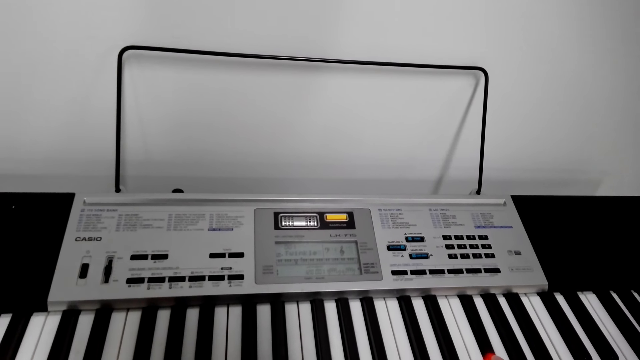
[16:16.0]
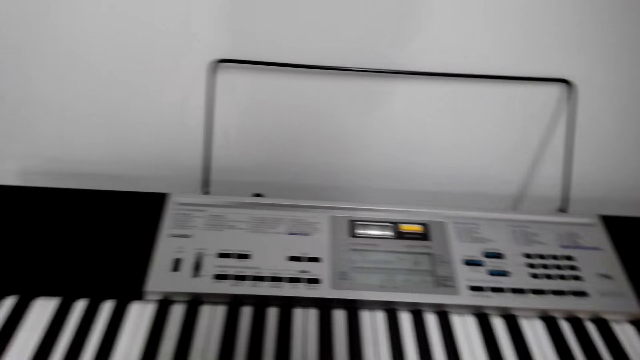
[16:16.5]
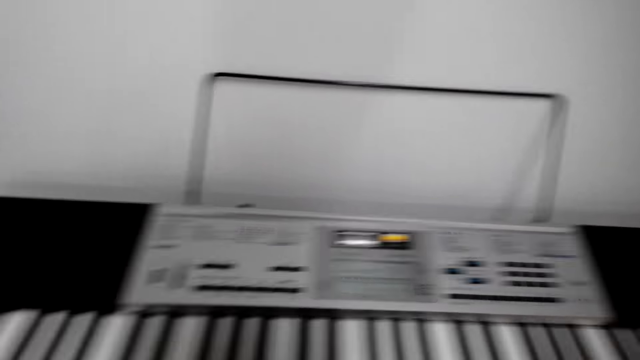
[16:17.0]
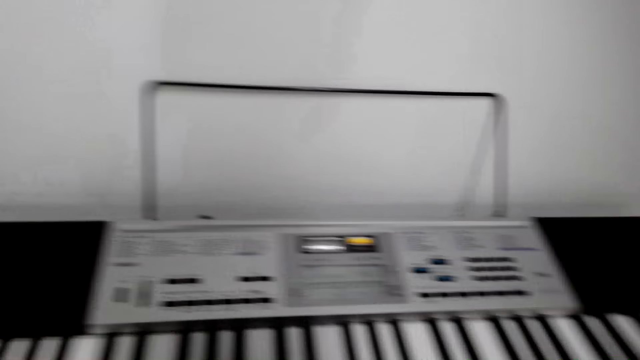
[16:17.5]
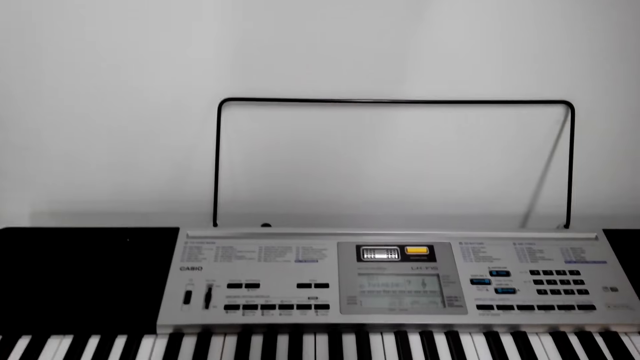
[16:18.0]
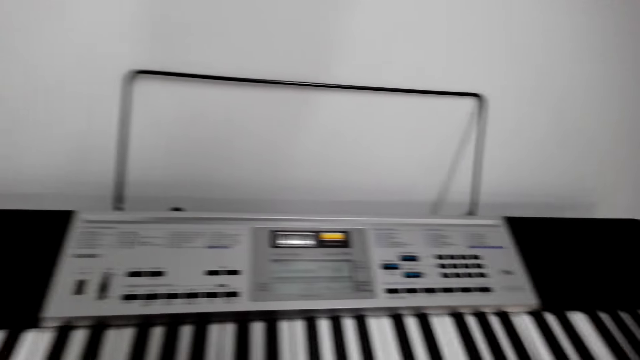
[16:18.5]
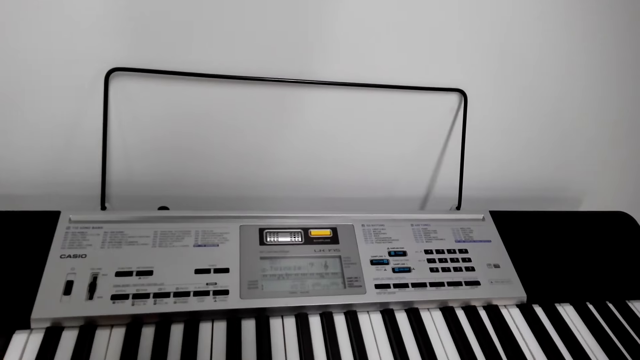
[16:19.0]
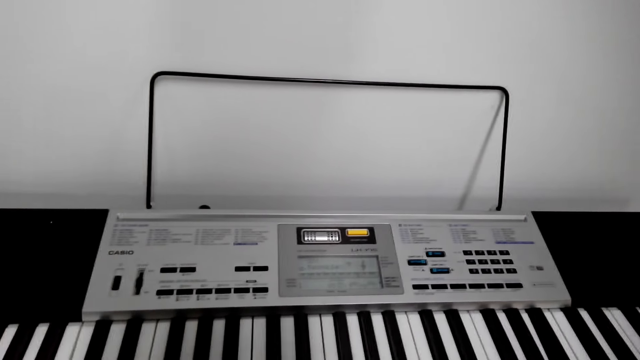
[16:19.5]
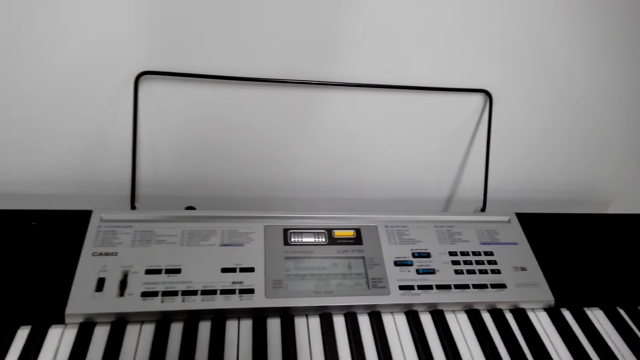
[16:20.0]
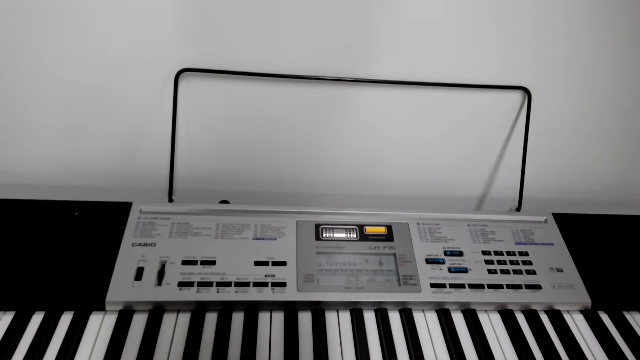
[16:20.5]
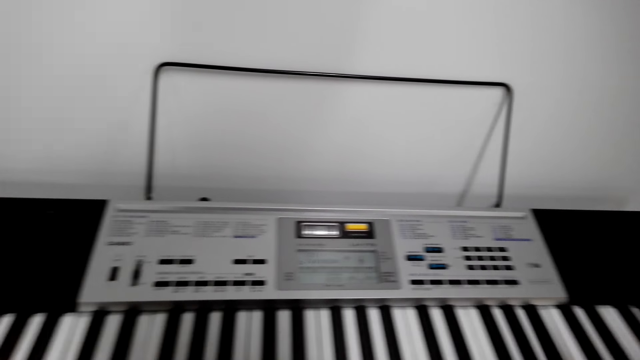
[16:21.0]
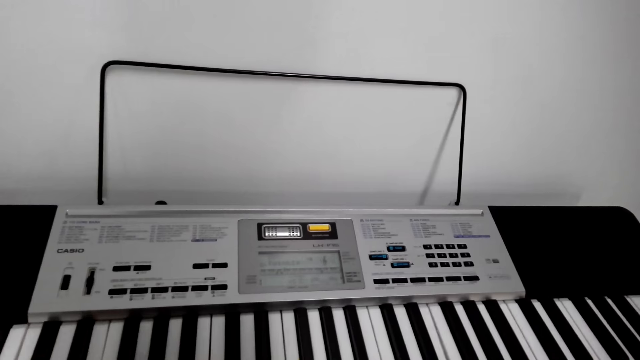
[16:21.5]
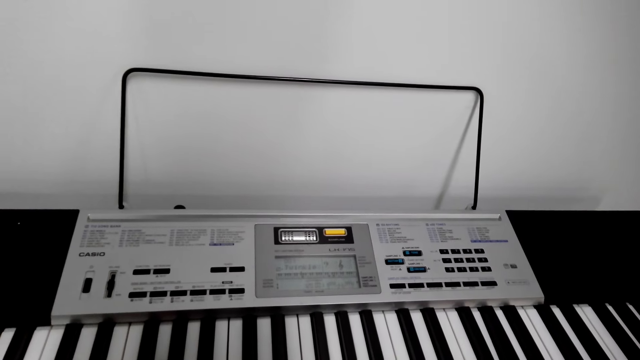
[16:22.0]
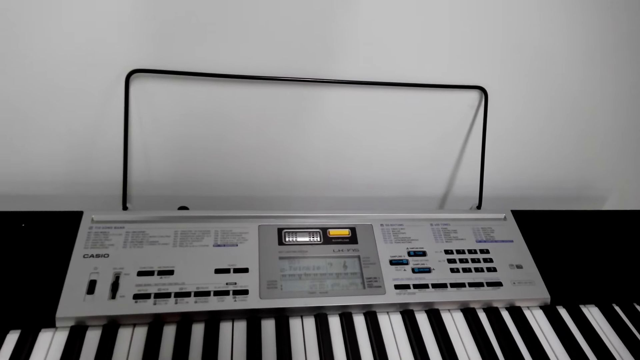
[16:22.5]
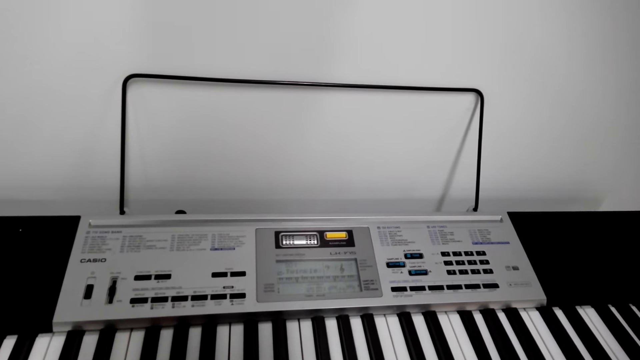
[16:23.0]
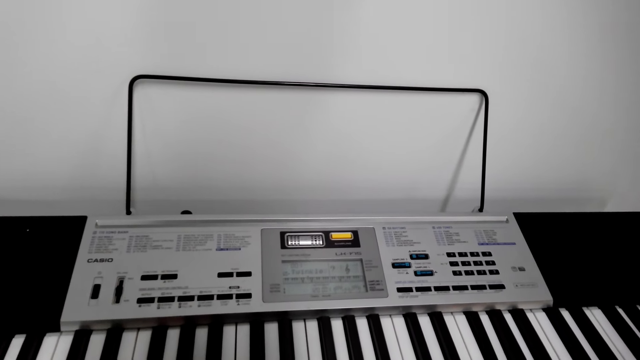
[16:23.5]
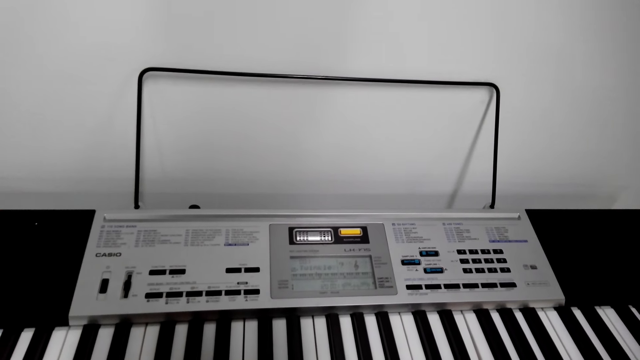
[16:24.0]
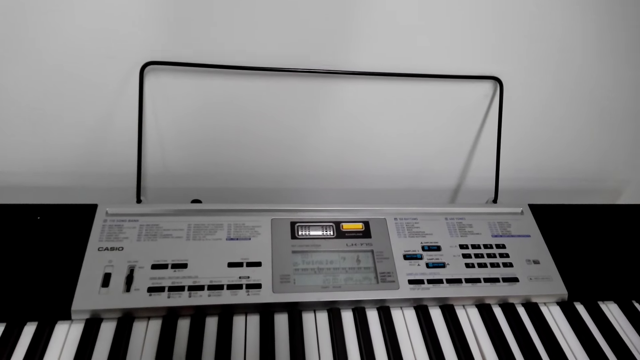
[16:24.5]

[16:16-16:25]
The camera wearer talks to someone.

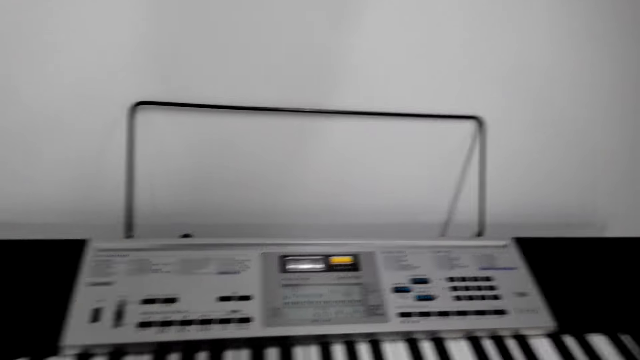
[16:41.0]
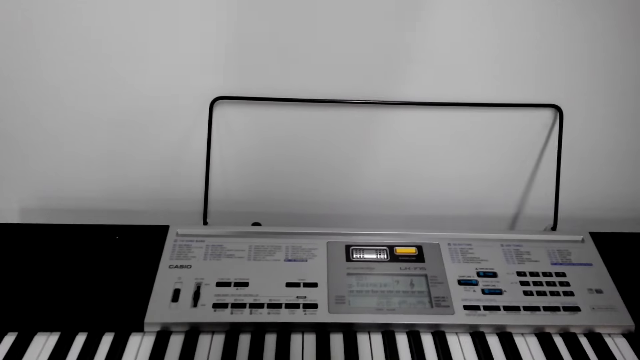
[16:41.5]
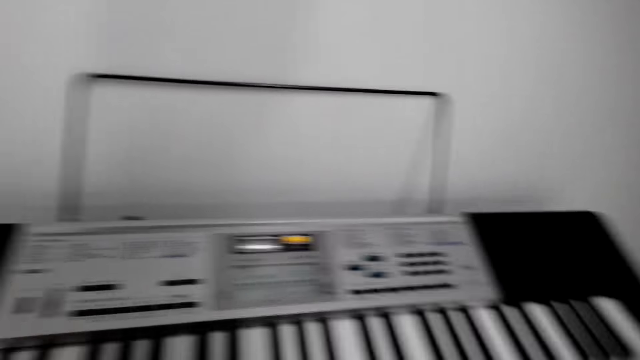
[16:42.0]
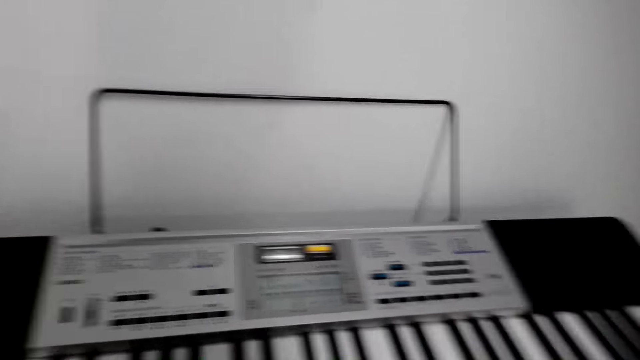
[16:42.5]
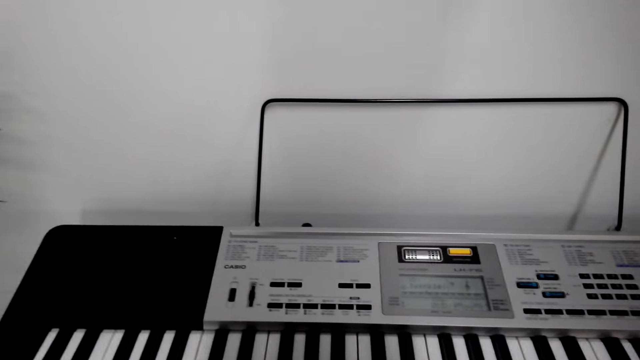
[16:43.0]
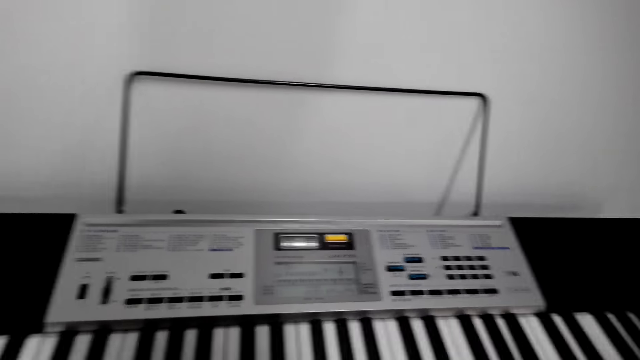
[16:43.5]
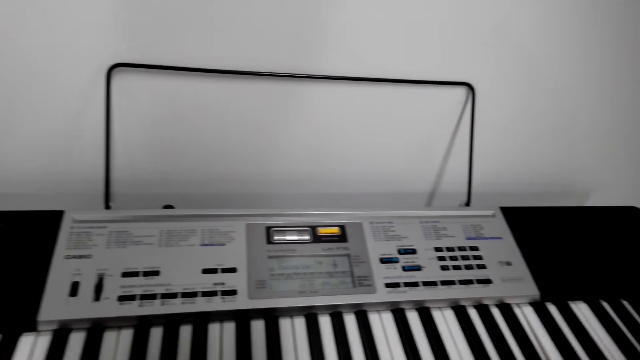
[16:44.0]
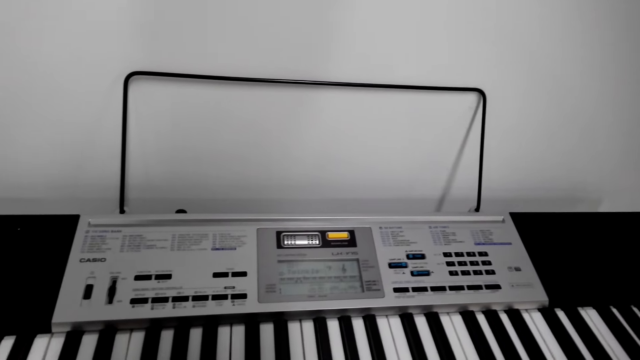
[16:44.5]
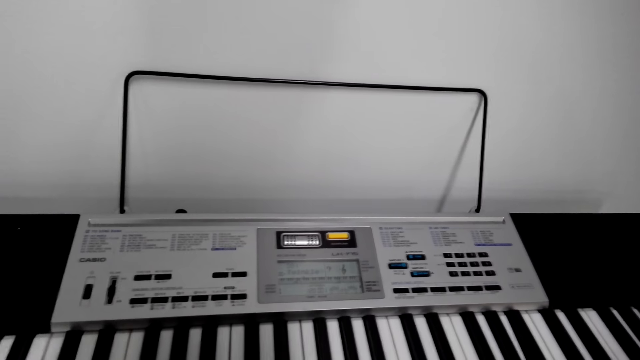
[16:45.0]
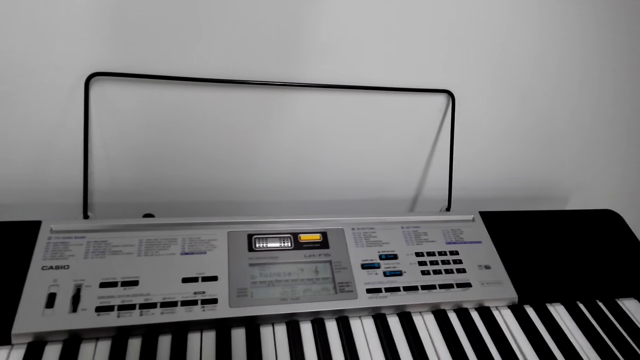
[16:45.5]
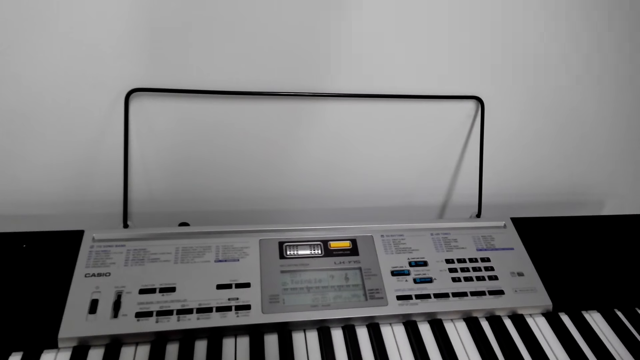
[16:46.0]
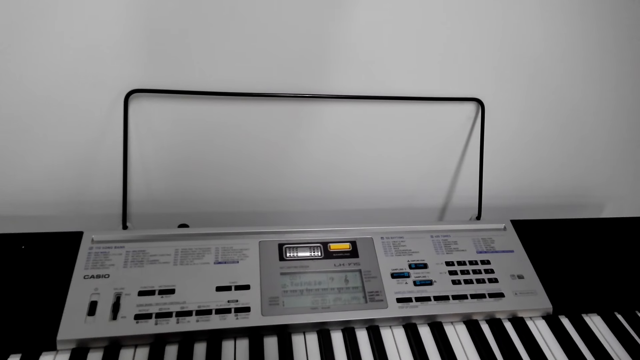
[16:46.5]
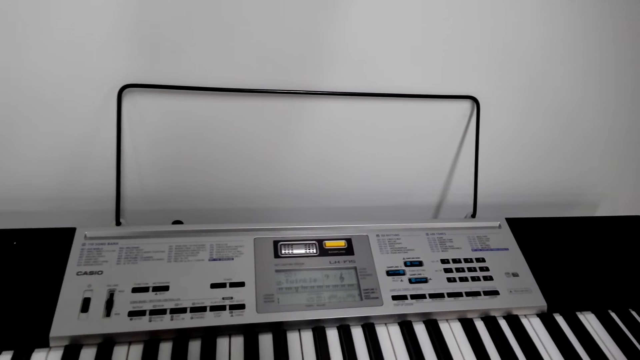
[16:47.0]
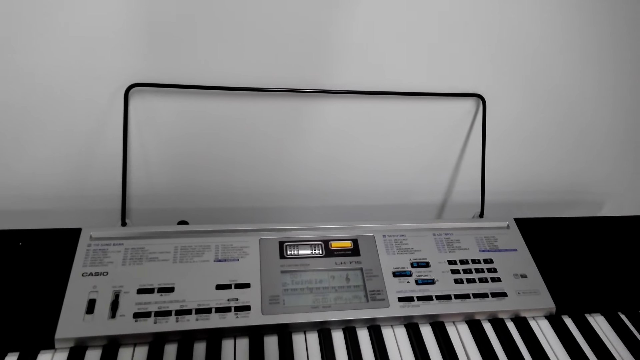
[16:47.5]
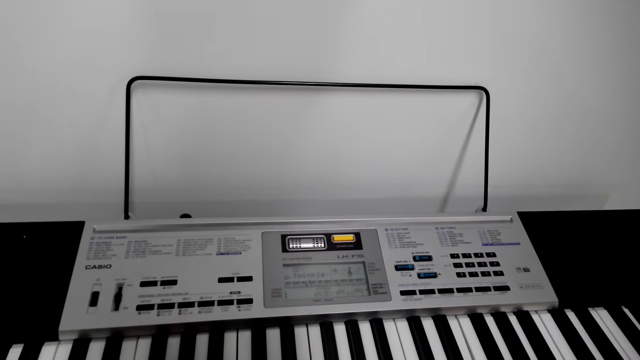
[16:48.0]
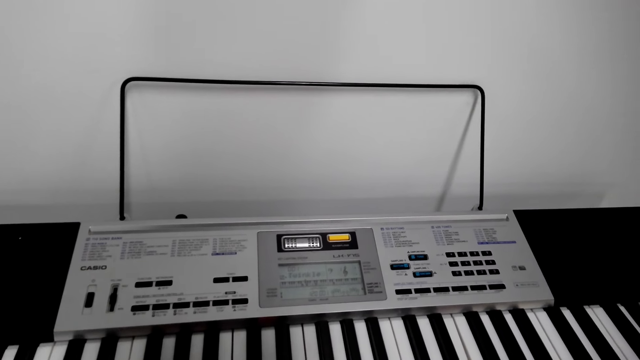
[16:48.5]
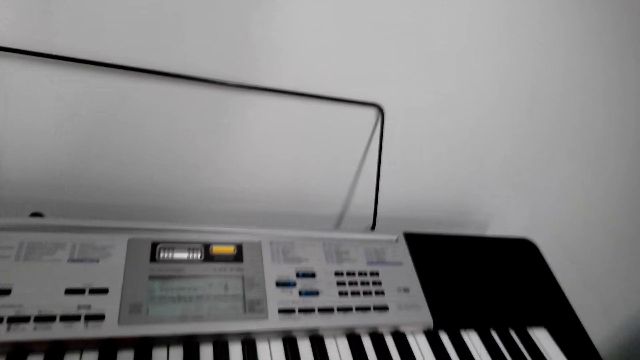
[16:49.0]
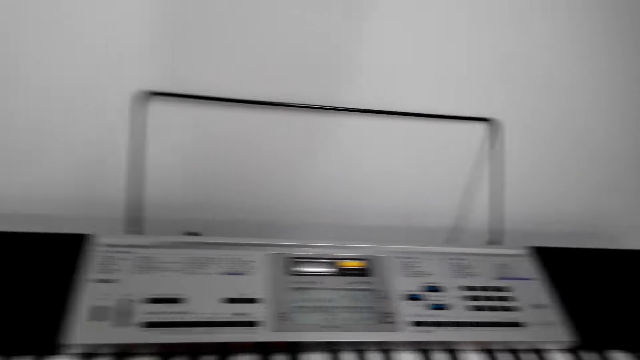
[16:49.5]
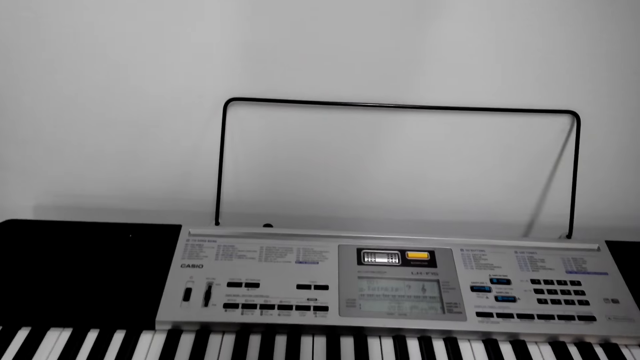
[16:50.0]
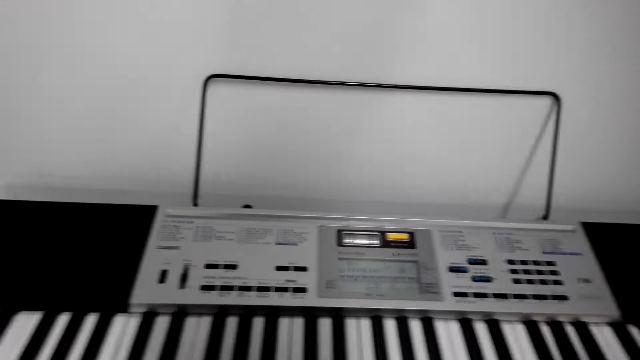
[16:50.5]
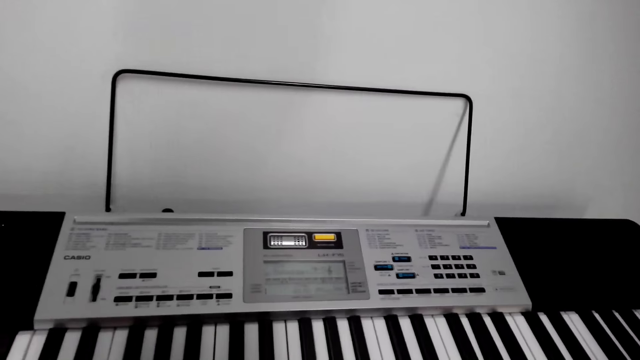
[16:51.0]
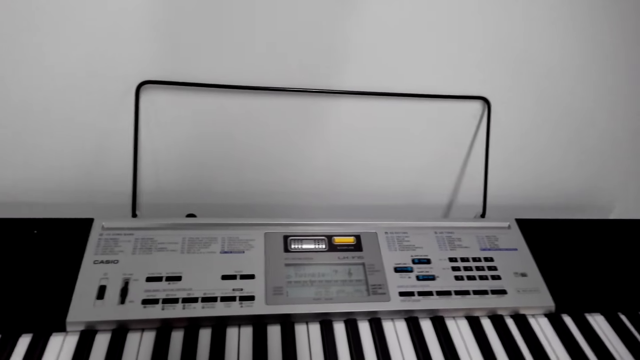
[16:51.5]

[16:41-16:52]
The camera wearer talks. They play while talking to a person.
